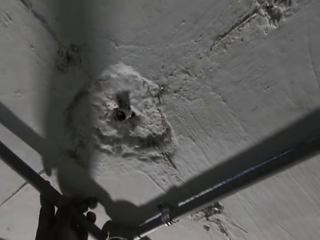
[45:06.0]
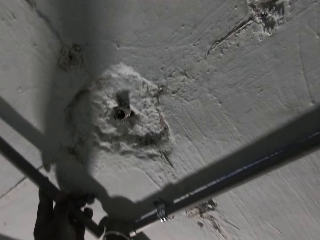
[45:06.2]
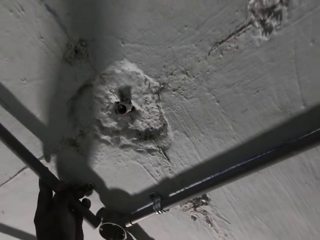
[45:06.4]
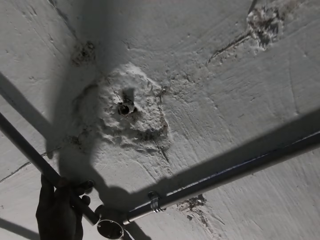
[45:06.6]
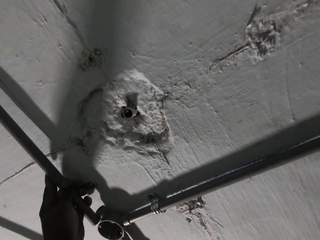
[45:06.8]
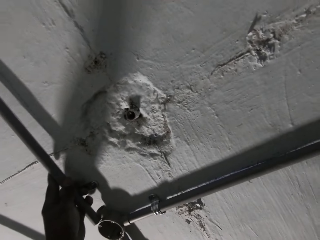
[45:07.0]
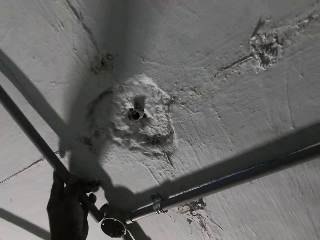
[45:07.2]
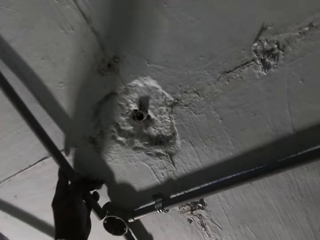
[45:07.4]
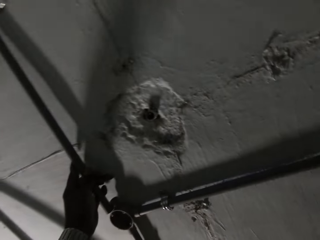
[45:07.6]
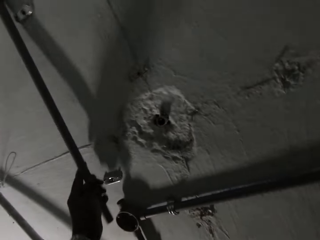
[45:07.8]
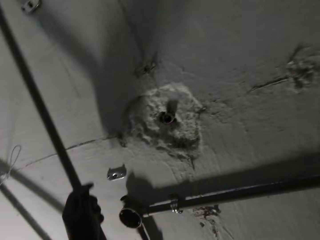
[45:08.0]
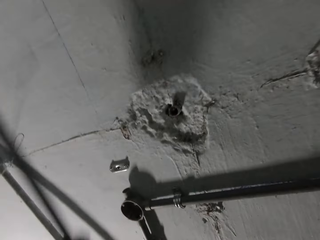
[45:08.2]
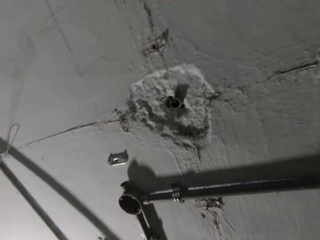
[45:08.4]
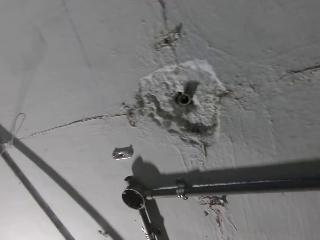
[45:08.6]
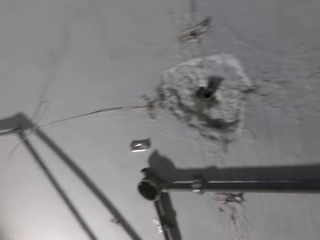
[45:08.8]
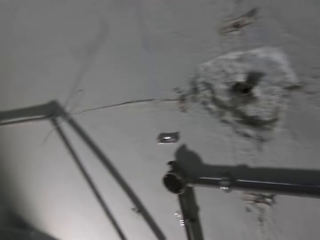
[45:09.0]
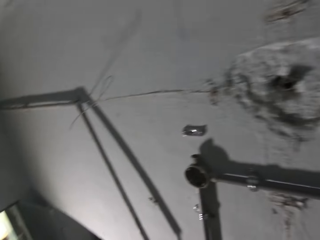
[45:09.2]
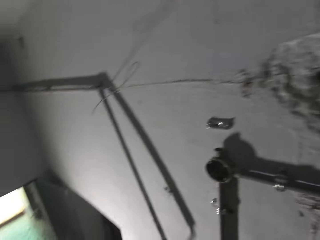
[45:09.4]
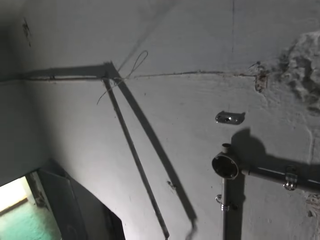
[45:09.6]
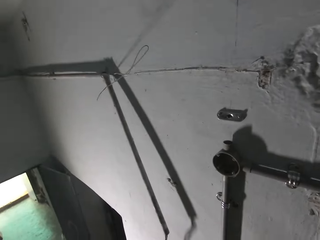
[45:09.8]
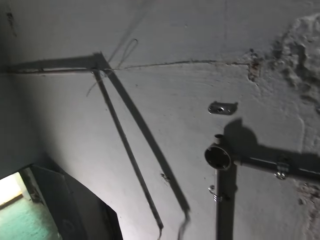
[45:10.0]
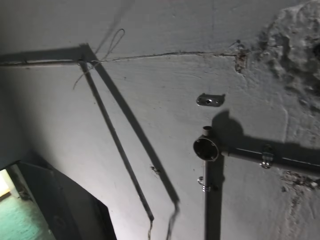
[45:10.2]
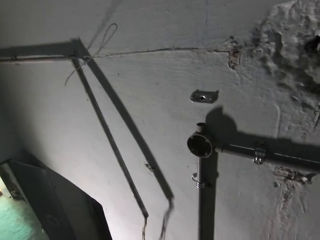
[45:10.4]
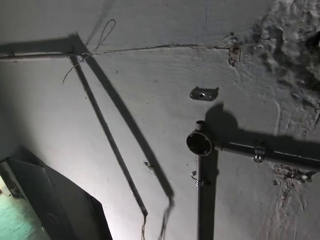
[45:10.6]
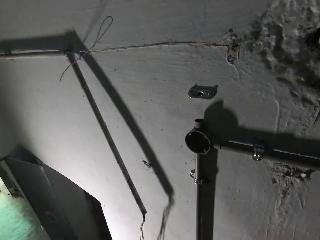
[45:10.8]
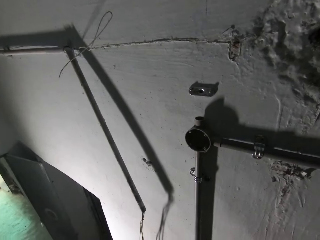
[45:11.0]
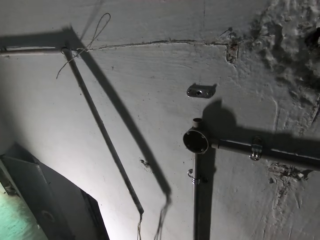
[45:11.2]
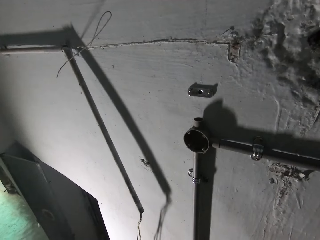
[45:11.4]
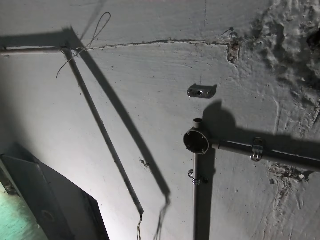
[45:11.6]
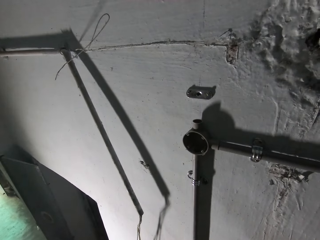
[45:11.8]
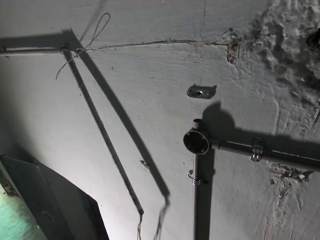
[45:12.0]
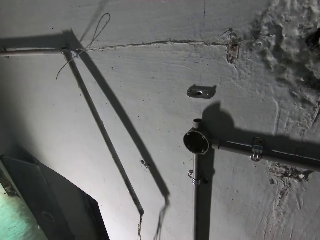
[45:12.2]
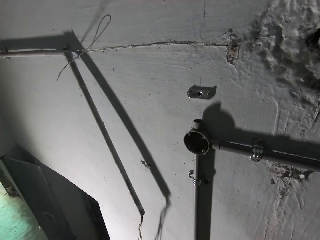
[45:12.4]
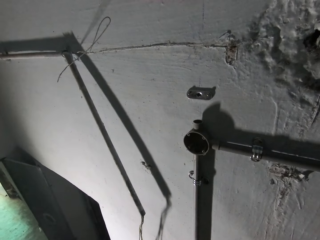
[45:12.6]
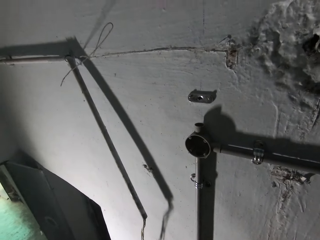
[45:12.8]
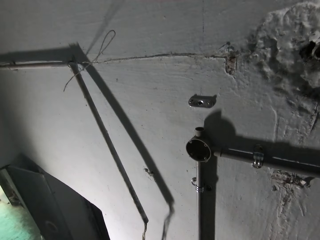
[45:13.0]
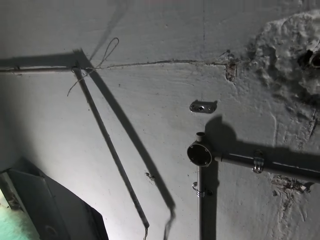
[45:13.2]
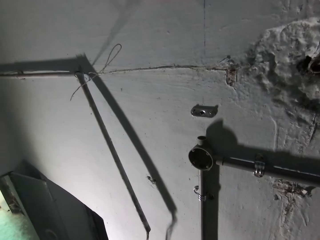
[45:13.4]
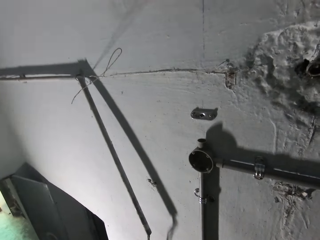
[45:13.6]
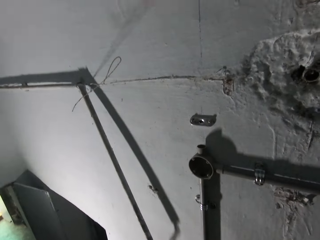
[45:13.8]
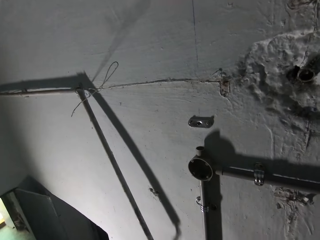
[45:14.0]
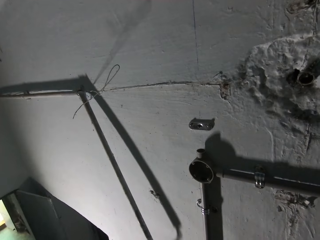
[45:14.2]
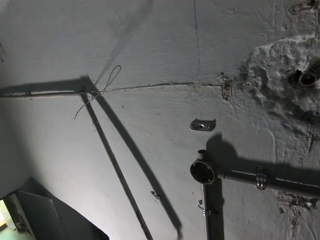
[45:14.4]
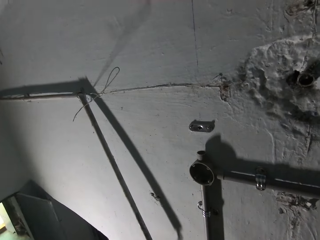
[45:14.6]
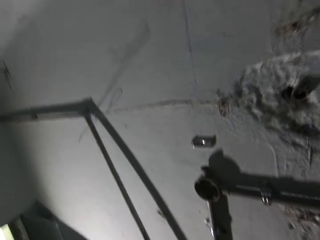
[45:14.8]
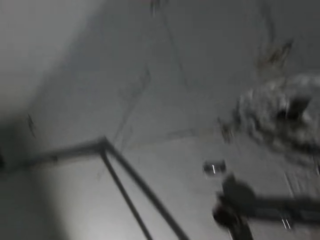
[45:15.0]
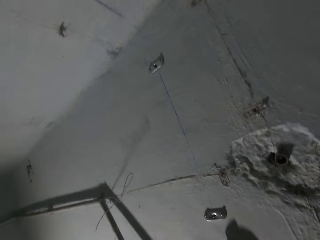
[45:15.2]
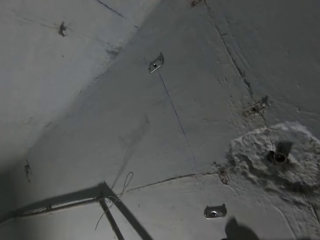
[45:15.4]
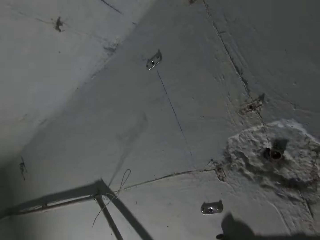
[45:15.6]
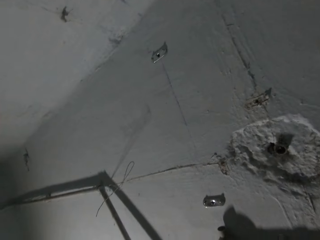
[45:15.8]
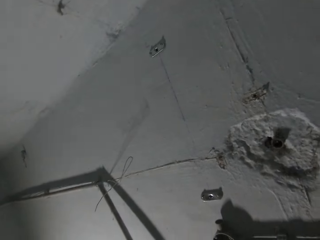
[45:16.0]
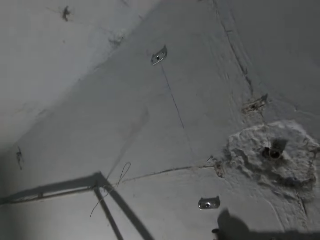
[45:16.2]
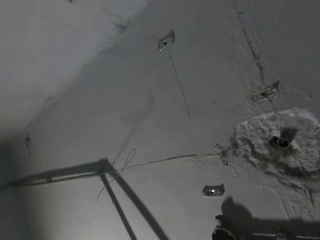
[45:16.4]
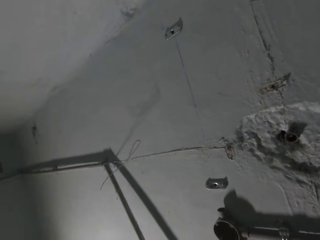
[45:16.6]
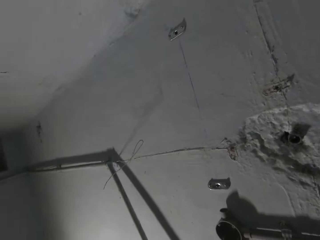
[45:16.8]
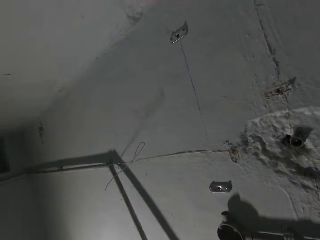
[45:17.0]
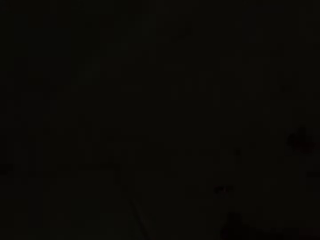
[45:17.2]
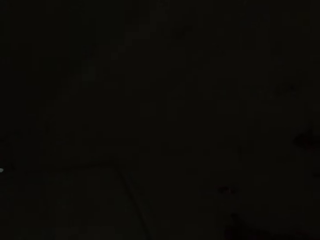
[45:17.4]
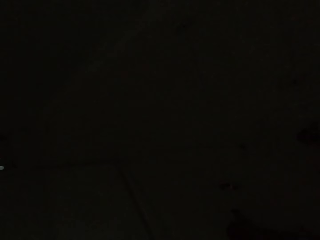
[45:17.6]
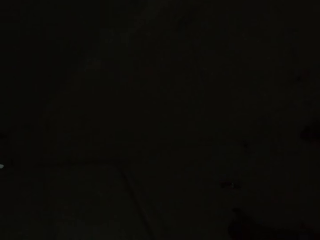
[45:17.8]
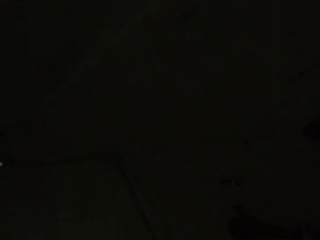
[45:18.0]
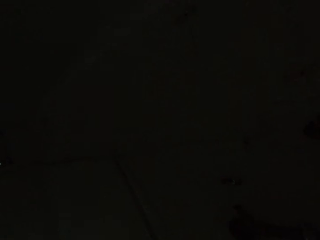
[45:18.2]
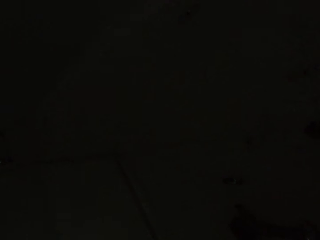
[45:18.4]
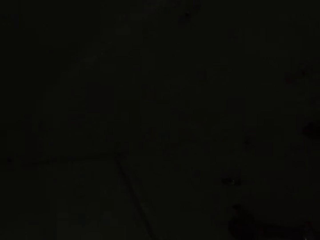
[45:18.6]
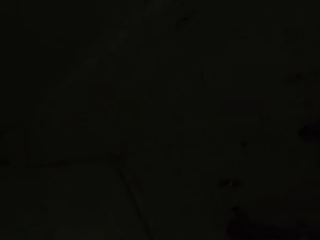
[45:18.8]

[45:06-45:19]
The camera wearer removes the electric pipe in his left hand from the wall. He stares at the wall. He interacts with the man. The man talks to the camera wearer. The camera wearer talks with the man.

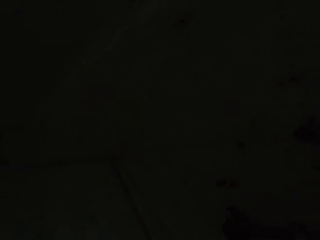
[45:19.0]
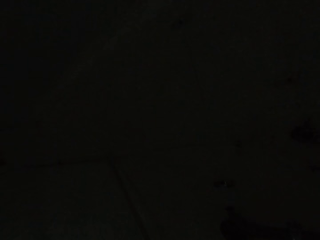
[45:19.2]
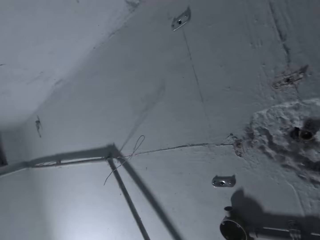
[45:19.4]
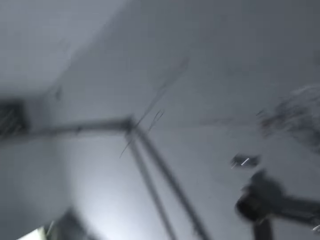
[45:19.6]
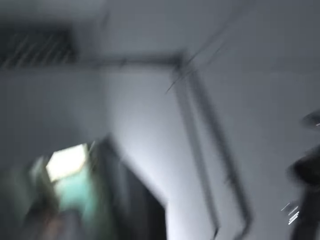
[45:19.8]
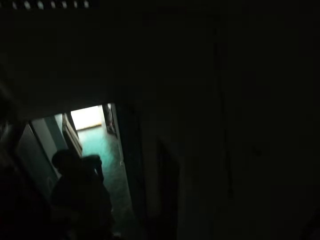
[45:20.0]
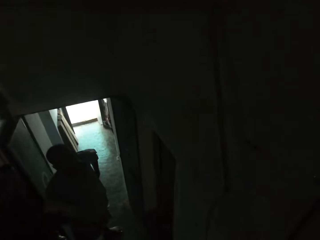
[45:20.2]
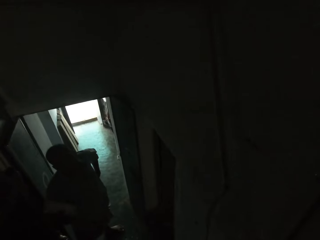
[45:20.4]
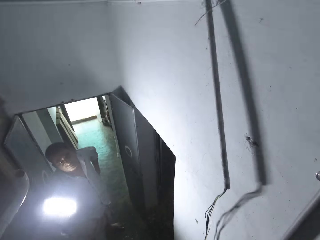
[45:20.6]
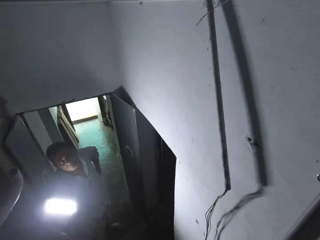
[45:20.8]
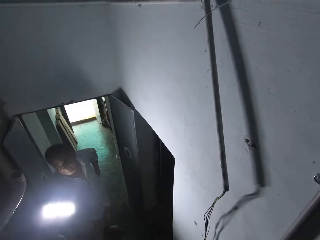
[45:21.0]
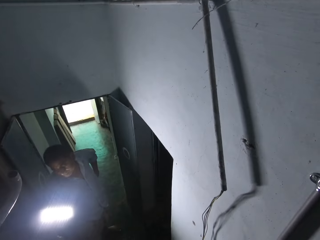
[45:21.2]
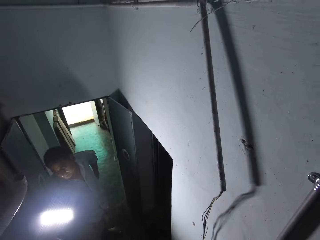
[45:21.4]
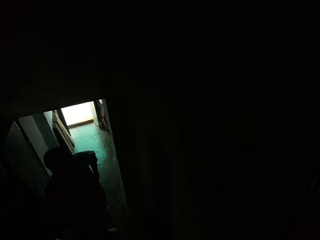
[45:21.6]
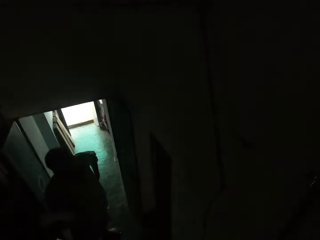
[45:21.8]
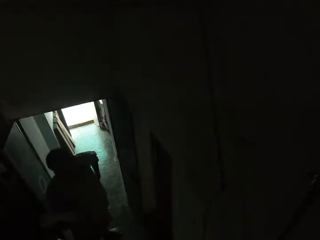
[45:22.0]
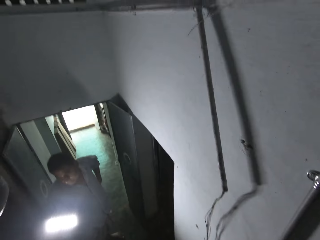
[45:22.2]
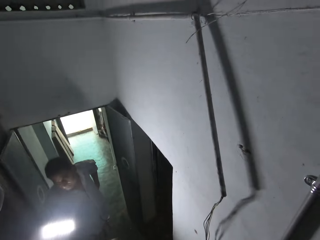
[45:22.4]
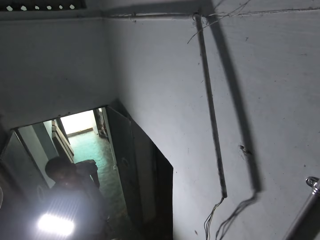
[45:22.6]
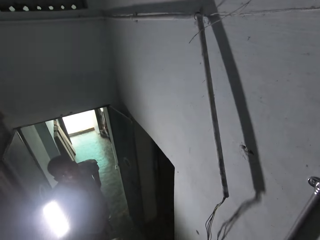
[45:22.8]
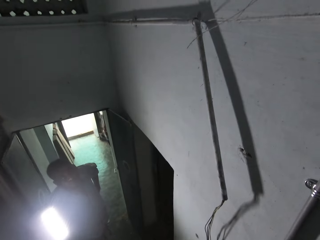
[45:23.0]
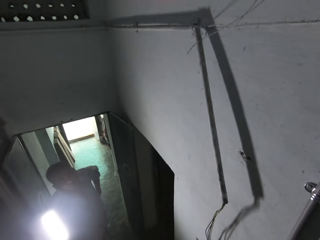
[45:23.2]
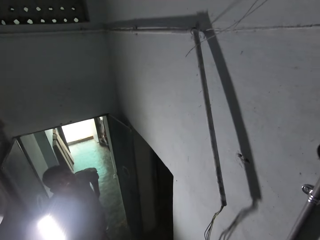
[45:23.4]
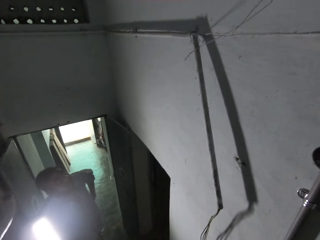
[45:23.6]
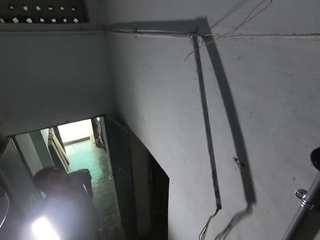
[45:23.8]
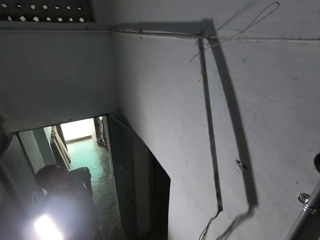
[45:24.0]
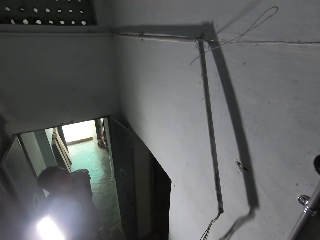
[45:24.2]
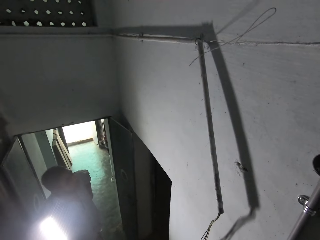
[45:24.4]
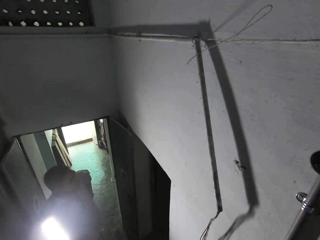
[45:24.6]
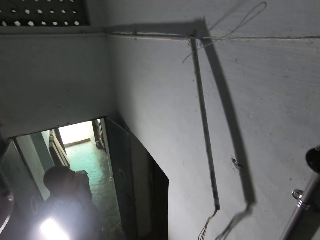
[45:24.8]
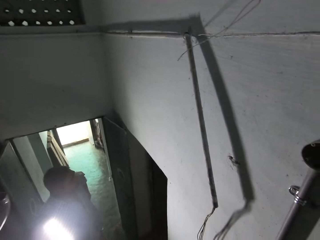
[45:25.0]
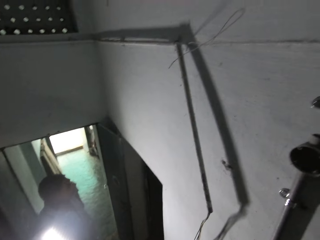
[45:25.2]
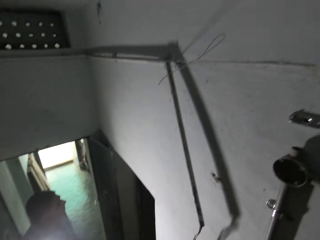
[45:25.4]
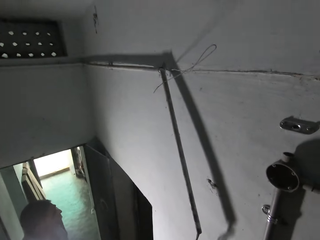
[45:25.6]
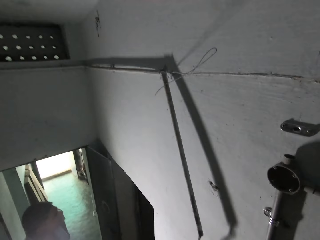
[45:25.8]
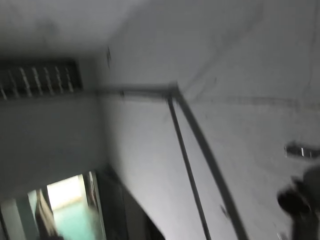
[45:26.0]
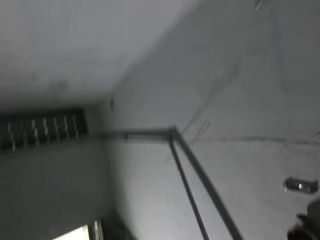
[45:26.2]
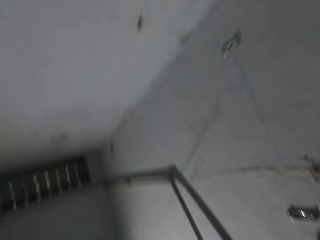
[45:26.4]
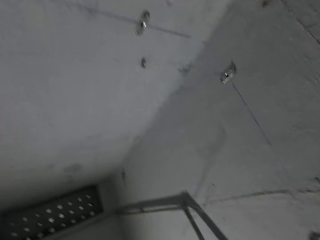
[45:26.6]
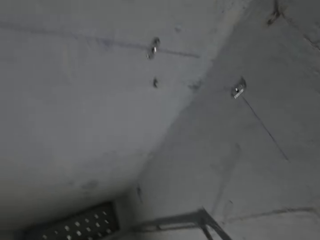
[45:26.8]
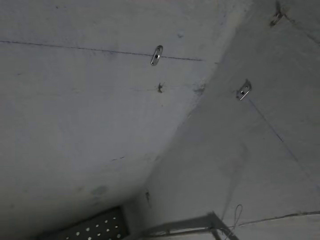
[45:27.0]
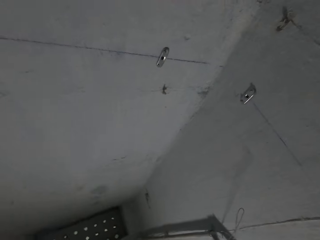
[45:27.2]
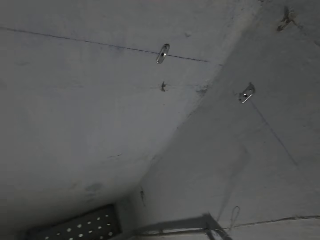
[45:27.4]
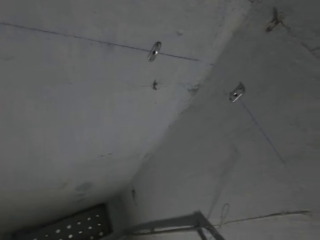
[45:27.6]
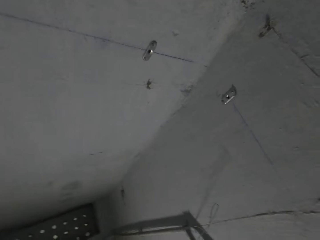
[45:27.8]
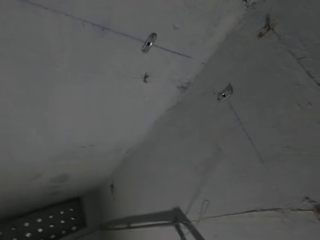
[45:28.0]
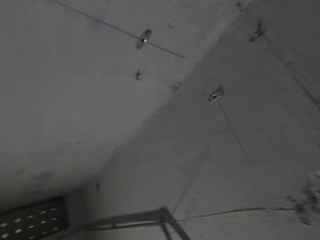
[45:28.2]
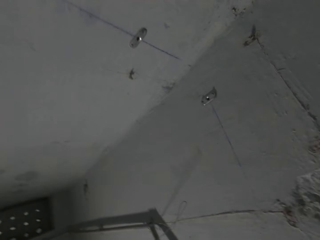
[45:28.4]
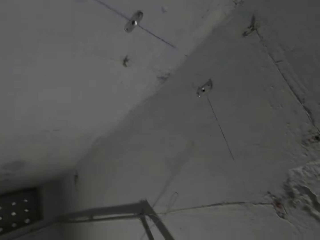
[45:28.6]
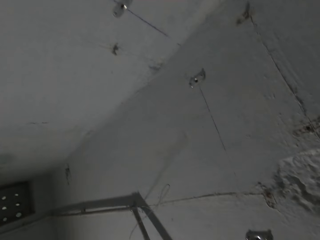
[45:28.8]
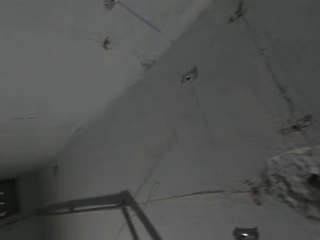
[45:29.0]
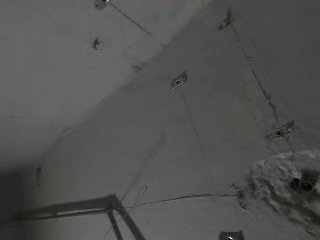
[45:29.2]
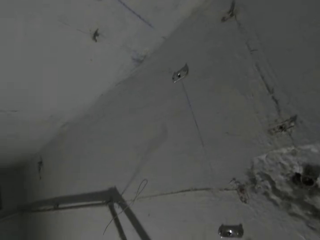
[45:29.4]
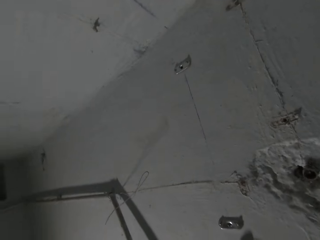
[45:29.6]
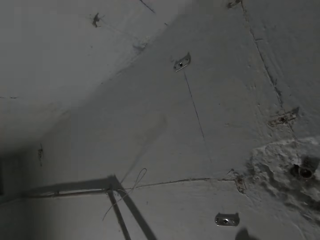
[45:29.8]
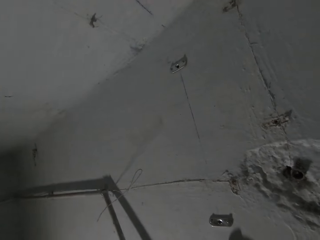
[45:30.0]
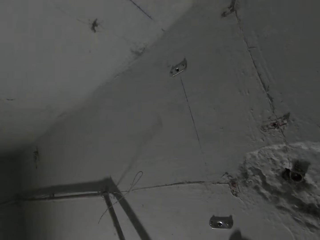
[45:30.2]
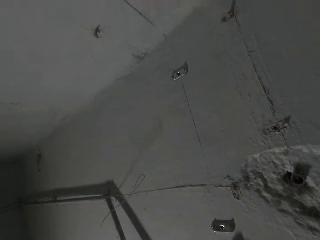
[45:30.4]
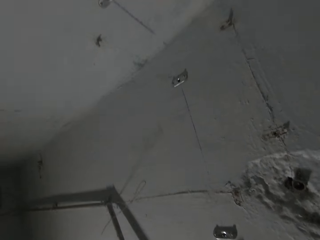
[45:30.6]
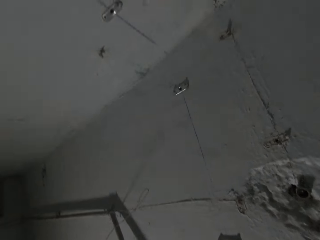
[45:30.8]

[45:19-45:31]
A man holds a lamp with his right hand. The camera wearer looks around the room.
